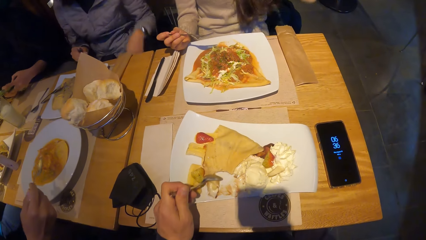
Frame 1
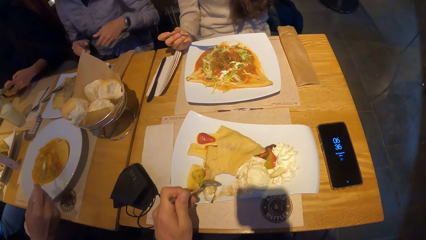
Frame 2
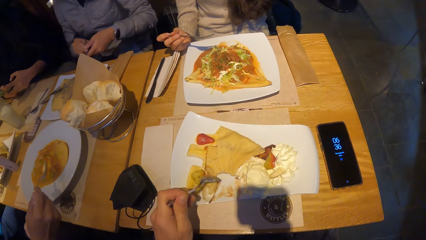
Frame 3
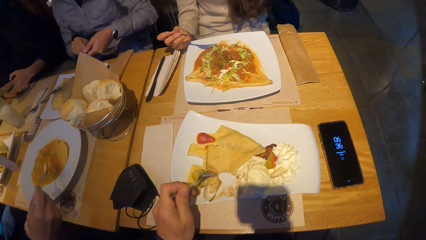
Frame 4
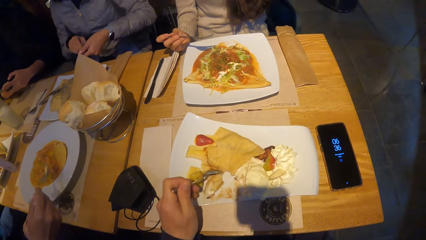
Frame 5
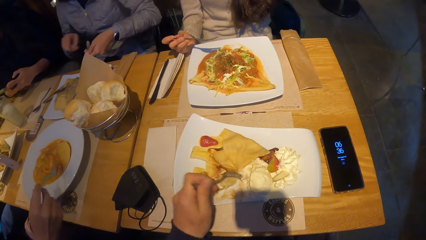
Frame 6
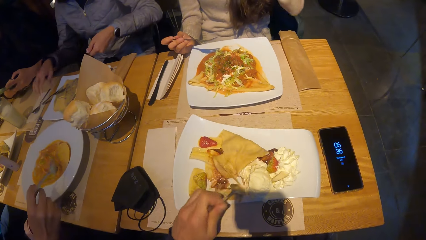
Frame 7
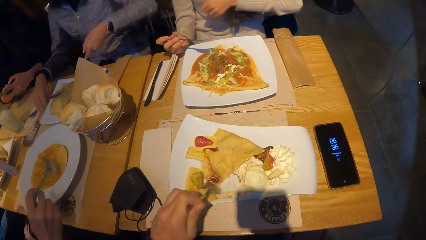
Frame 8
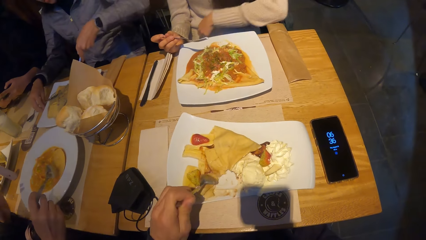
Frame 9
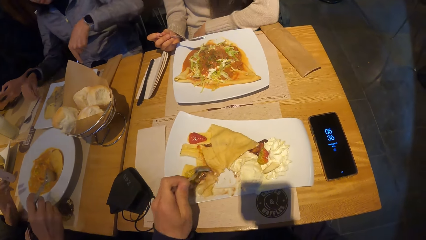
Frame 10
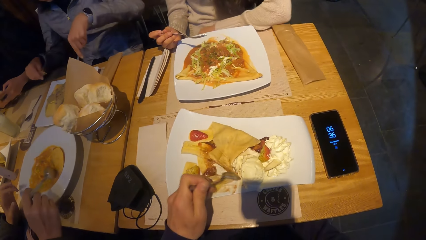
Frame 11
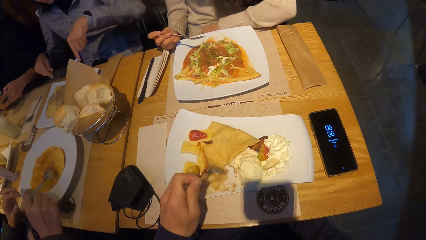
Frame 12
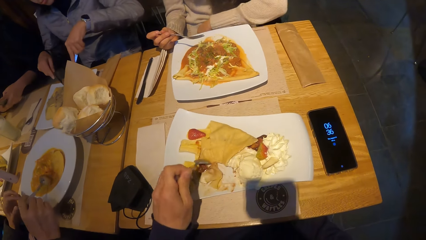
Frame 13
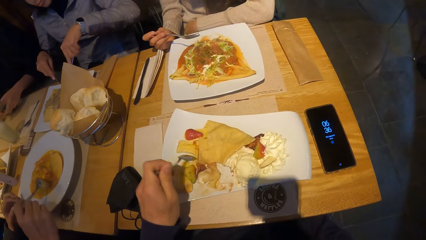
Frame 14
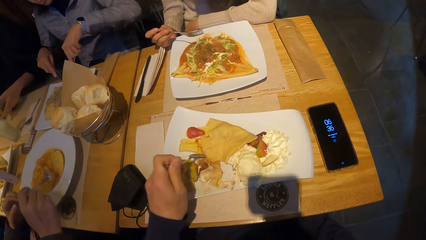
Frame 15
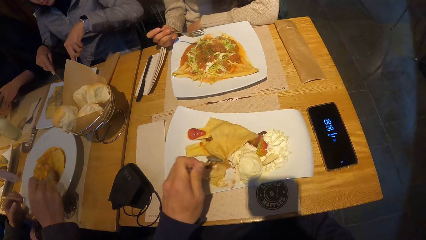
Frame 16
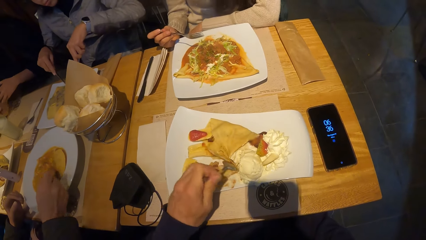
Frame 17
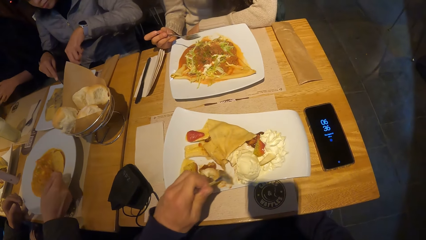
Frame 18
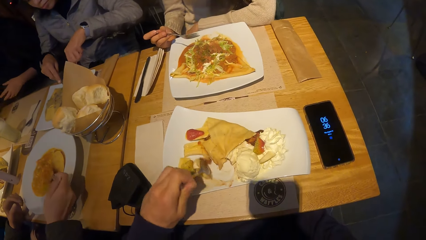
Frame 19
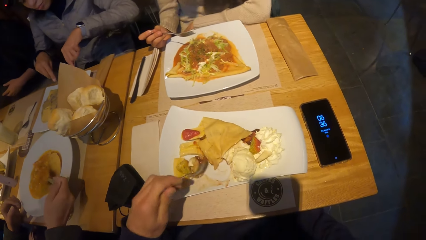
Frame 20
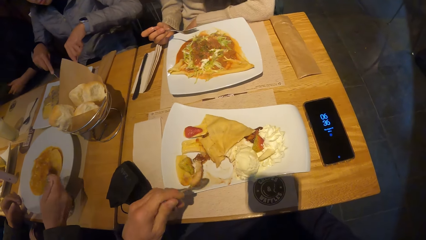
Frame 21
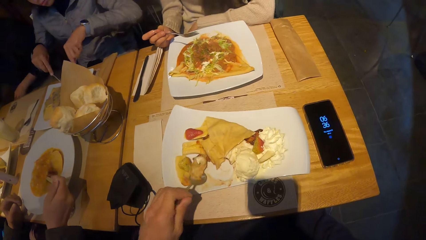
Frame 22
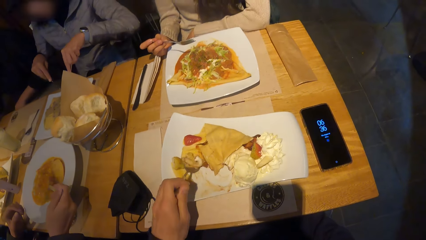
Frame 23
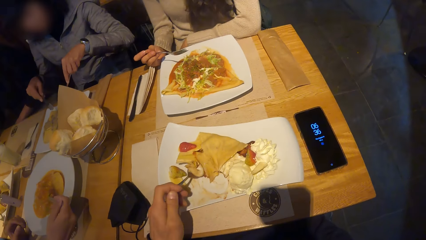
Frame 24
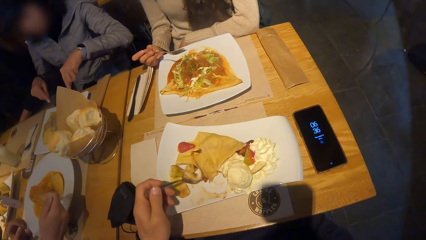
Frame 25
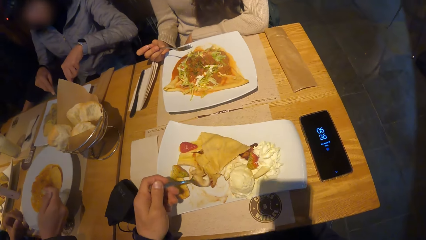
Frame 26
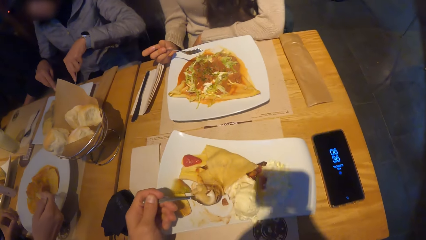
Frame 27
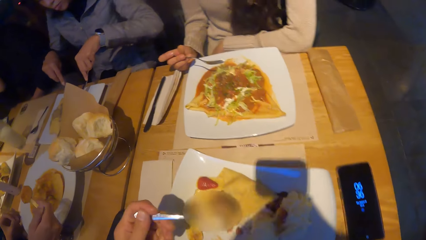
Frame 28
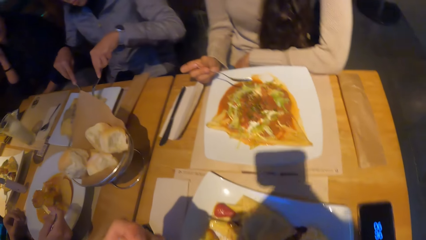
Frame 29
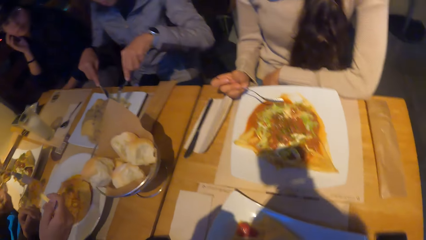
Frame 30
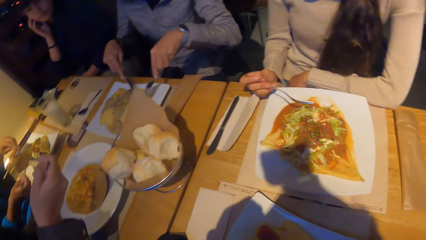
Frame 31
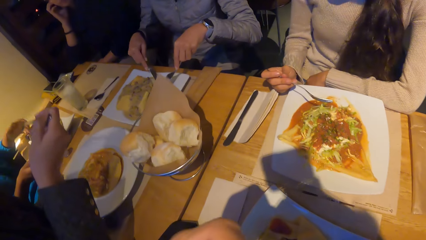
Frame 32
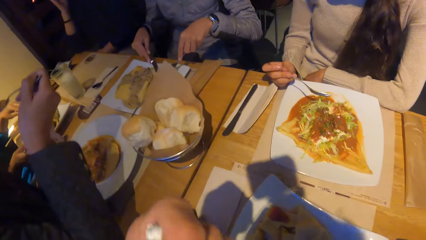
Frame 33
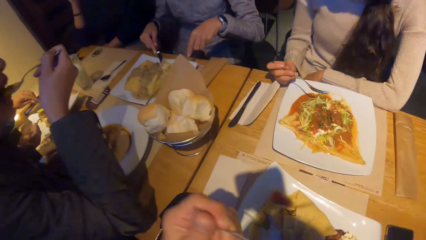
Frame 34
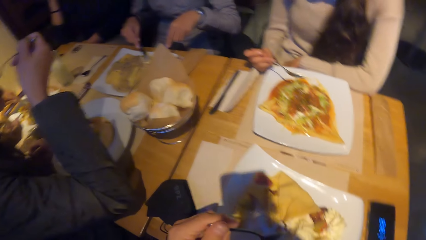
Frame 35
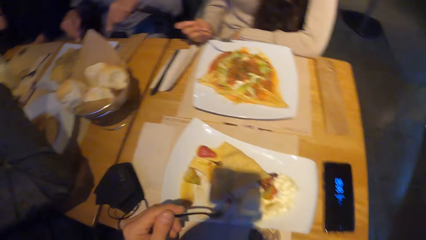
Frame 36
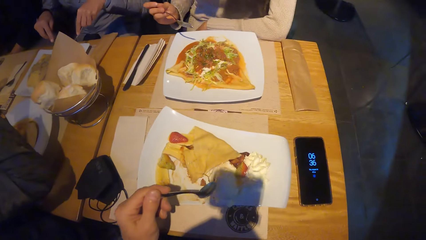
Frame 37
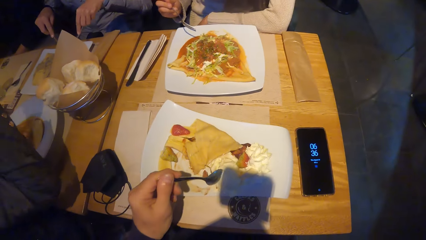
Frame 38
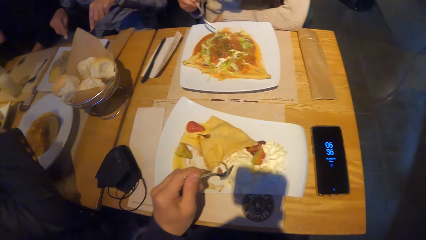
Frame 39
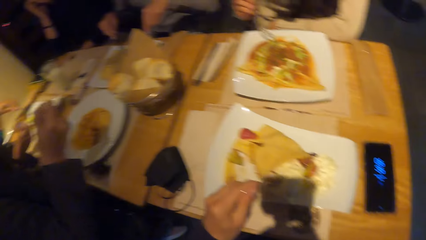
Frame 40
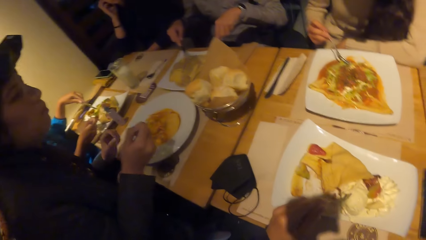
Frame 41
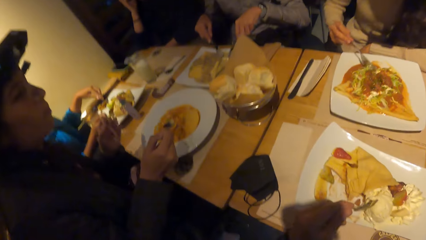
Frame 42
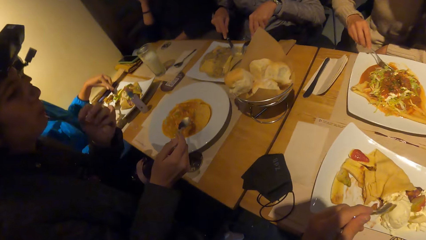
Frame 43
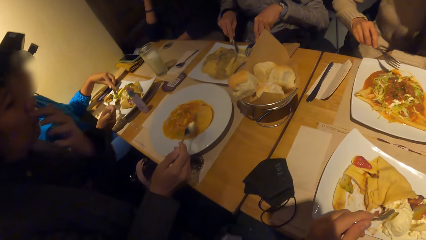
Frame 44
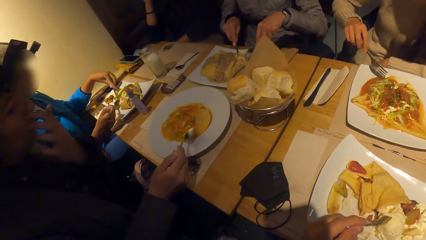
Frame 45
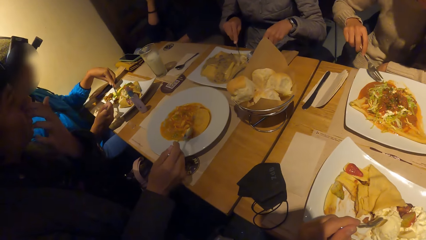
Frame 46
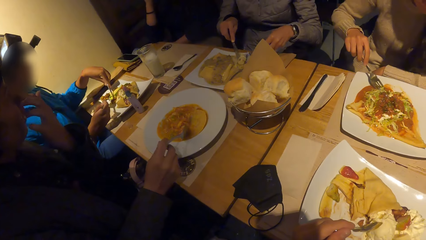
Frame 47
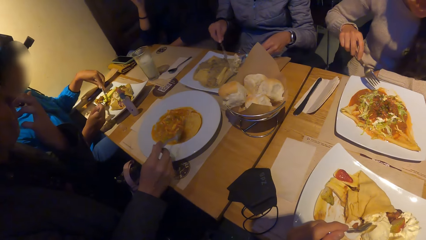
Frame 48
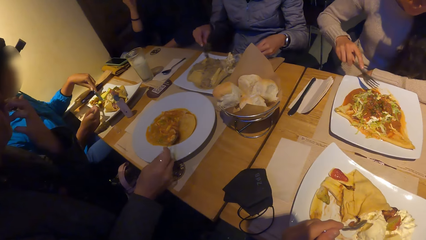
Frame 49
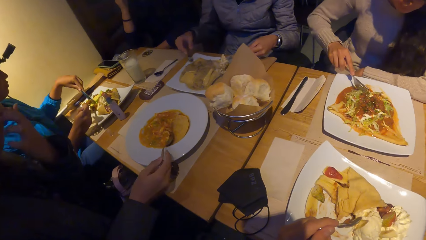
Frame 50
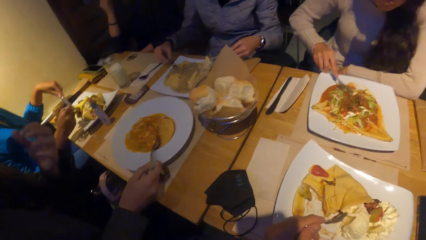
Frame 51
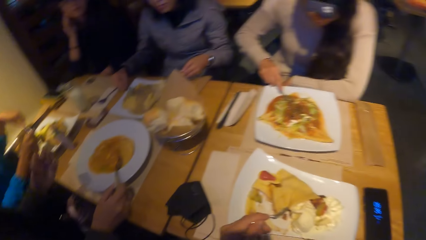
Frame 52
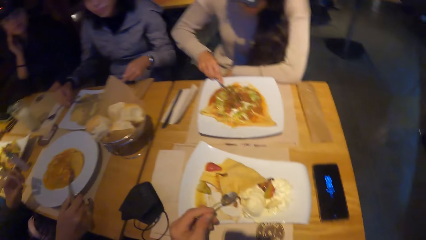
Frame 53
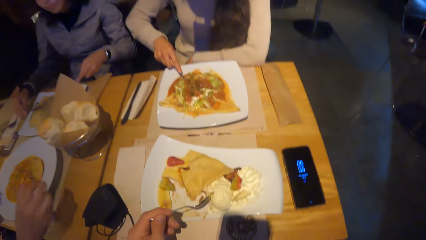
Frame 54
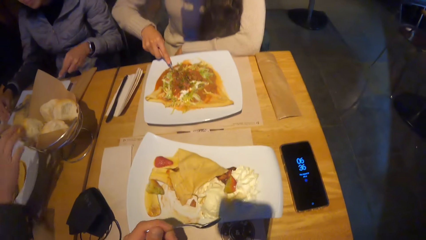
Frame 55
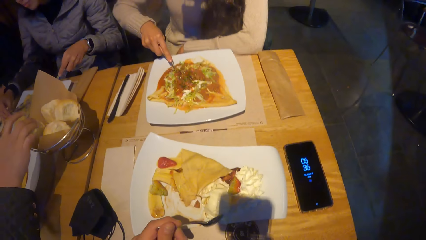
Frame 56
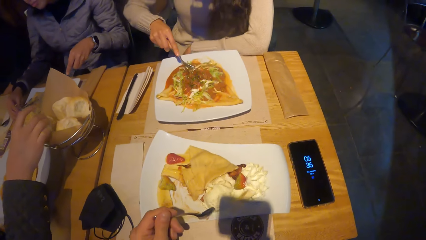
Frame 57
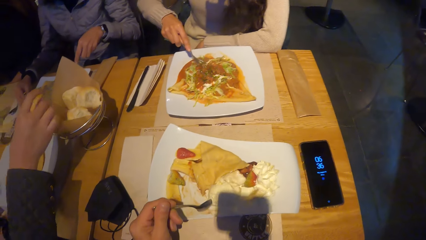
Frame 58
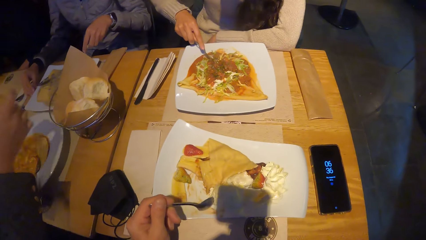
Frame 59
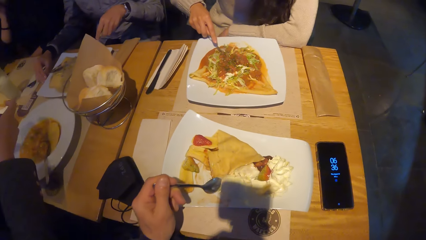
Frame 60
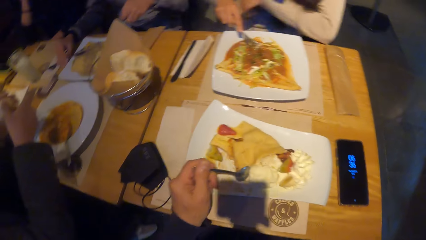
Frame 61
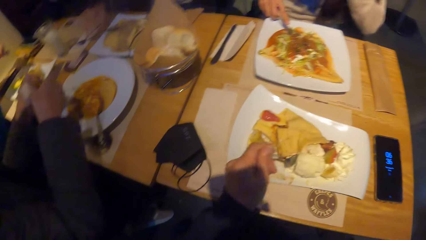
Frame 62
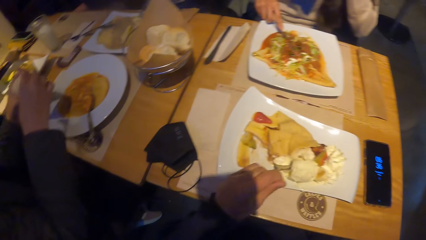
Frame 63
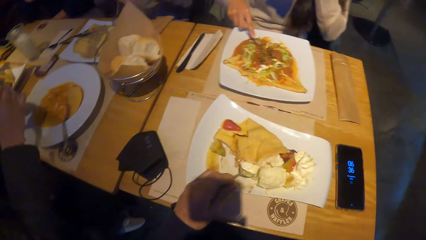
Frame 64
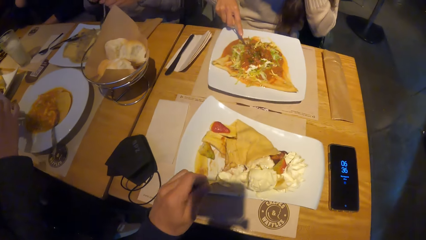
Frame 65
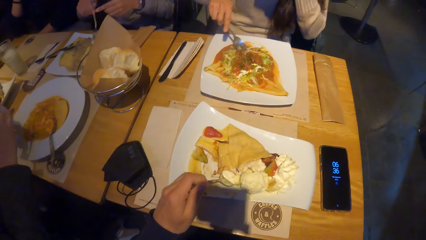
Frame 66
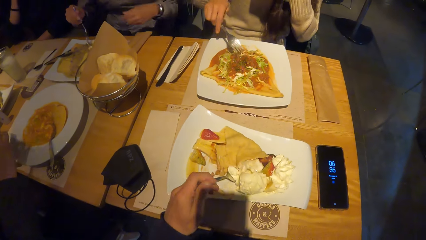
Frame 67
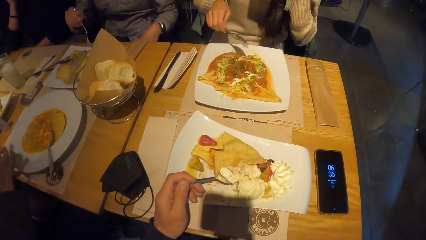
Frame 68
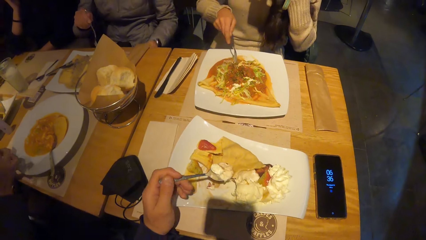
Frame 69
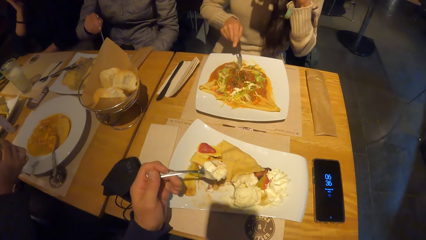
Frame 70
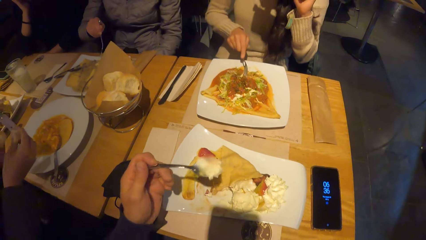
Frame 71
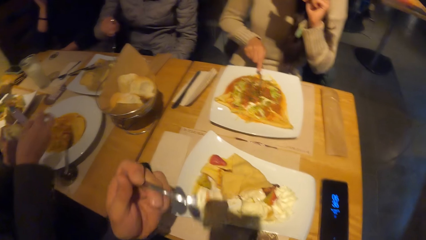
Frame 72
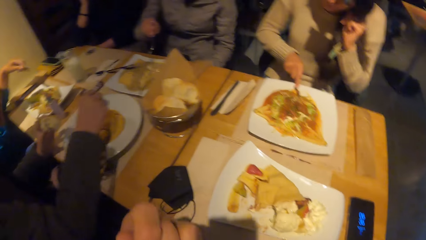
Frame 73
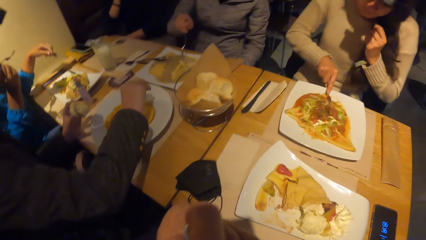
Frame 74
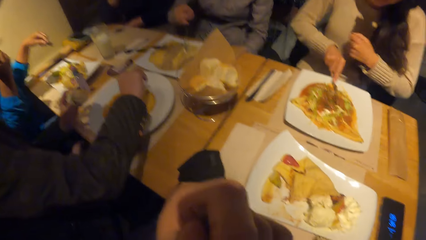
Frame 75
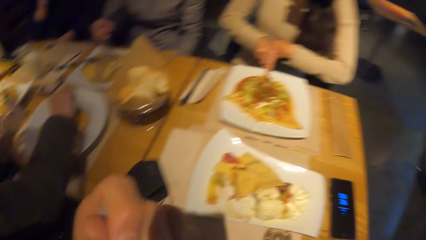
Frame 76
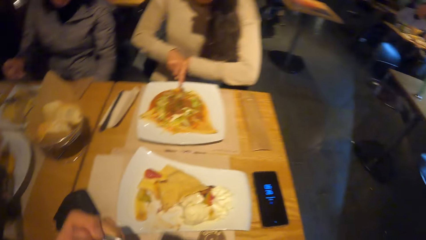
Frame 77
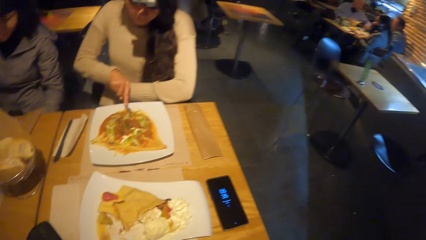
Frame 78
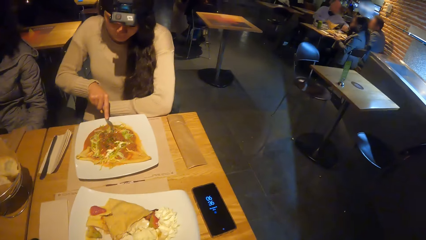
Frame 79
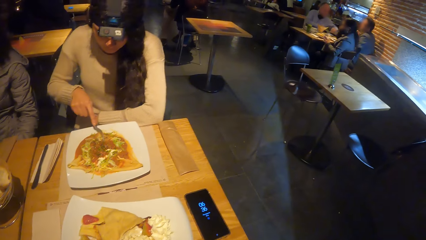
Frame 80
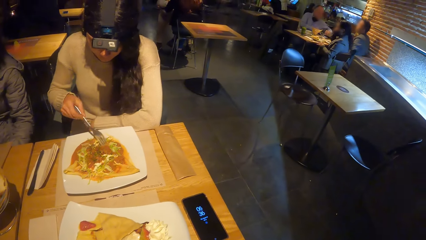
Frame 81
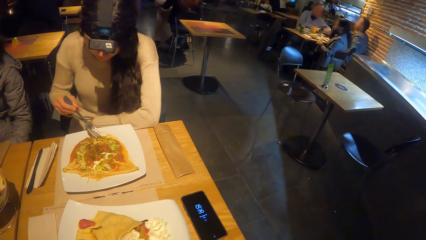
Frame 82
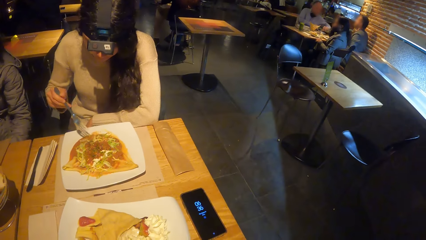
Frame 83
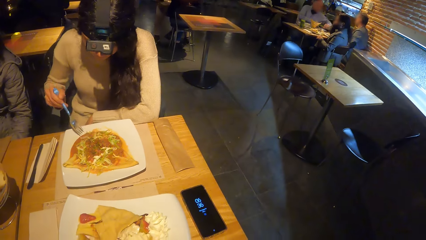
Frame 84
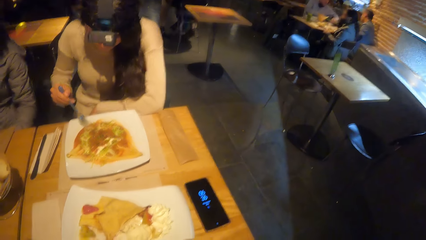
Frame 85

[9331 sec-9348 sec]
The woman passes the spoon in her right hand to her left hand. She picks the knife from the plate on the table. A person holds the knife with the right hand. Another woman eats taco with the spoon in her right hand. The first woman eats taco with the knife in her right hand and the spoon in her left hand. The camera wearer eats taco with the spoon in his left hand. The other woman eats the crepes. Another person holds the spoon with the right hand and holds the knife on the left hand. The other woman picks a bread or fruit from the bowl on the table with her right hand. The camera wearer eats taco with the spoon in his left hand. The other woman eats the bread with the taco sauce with her right hand.
